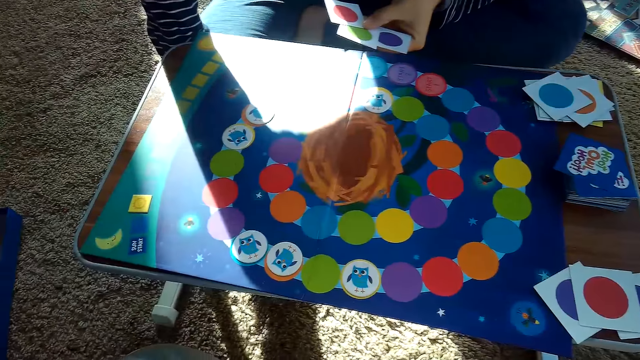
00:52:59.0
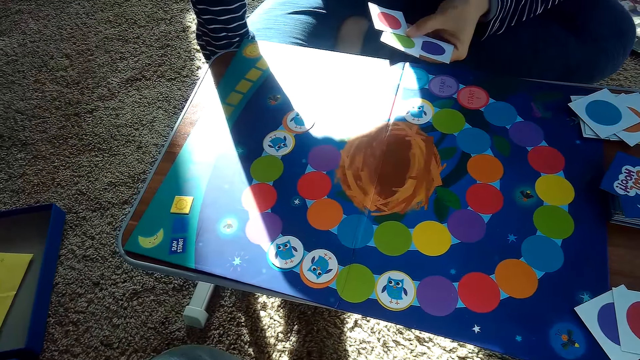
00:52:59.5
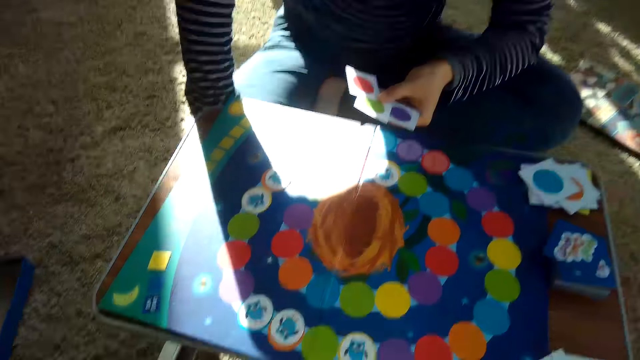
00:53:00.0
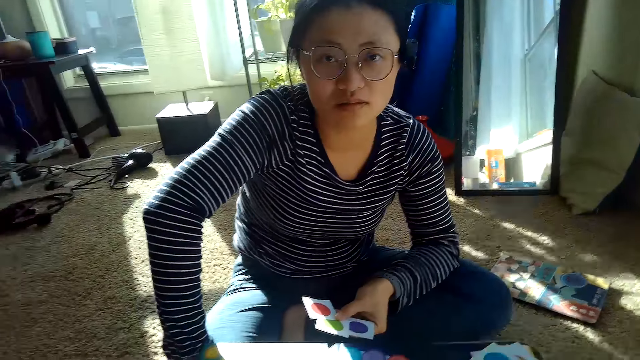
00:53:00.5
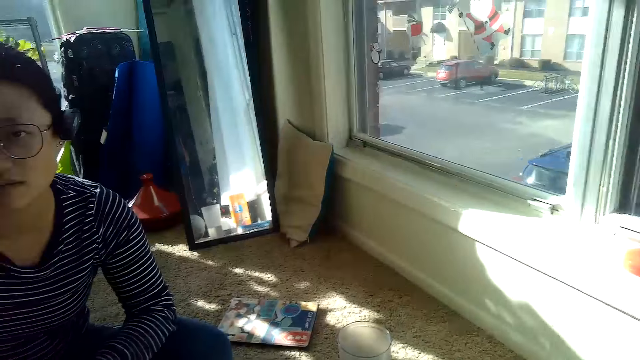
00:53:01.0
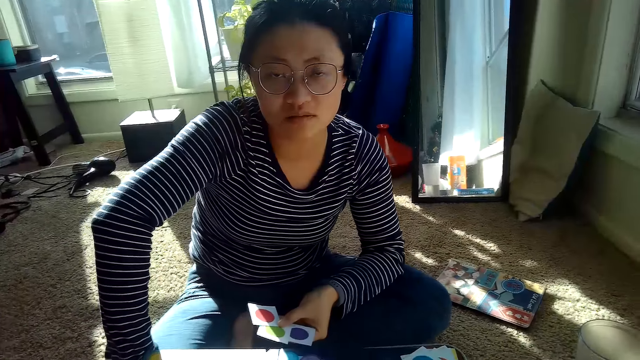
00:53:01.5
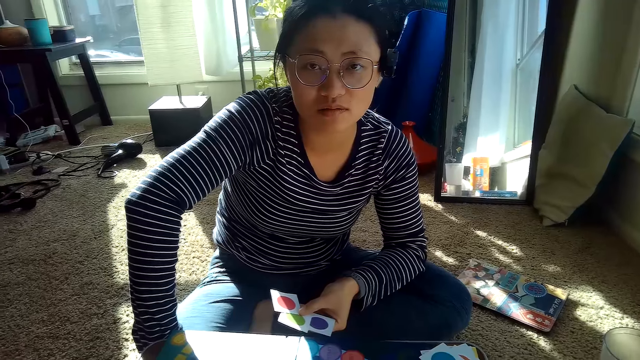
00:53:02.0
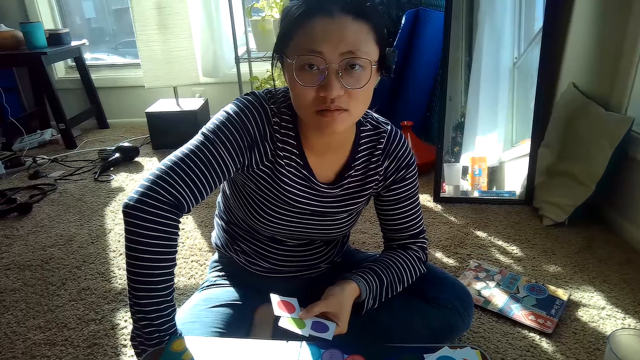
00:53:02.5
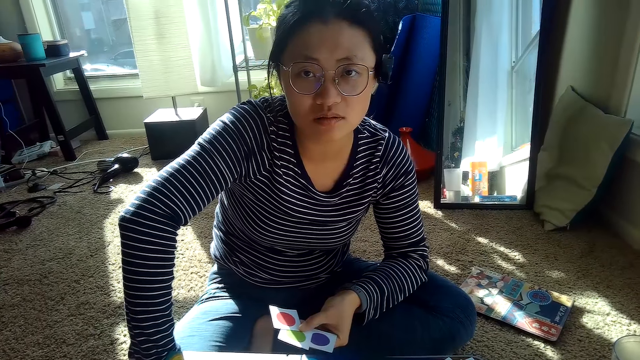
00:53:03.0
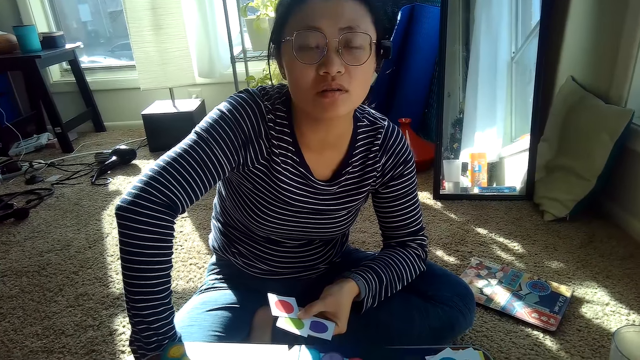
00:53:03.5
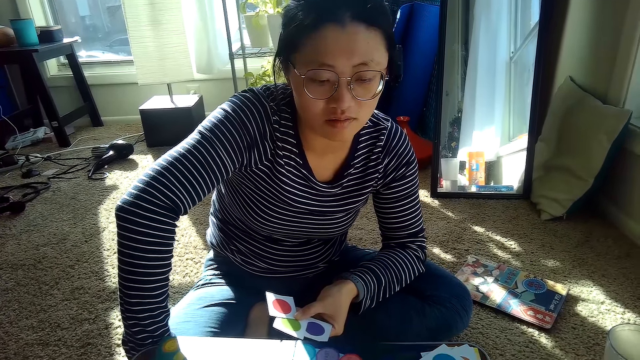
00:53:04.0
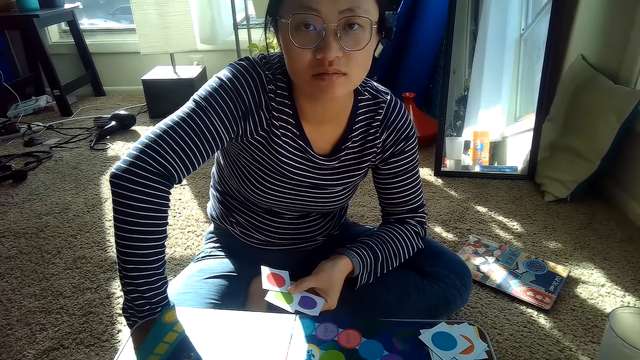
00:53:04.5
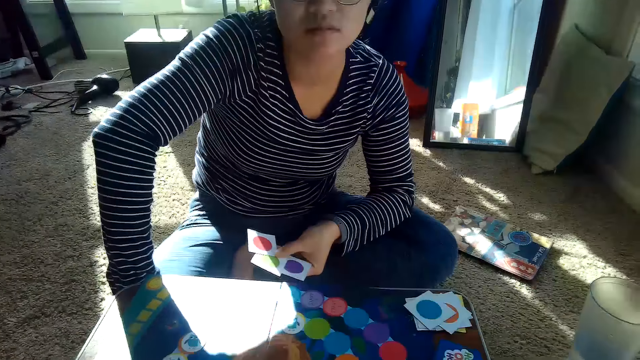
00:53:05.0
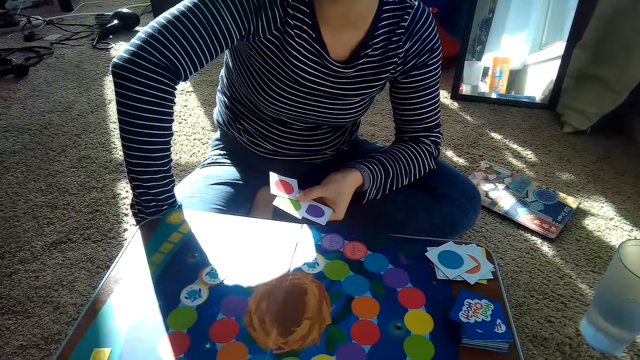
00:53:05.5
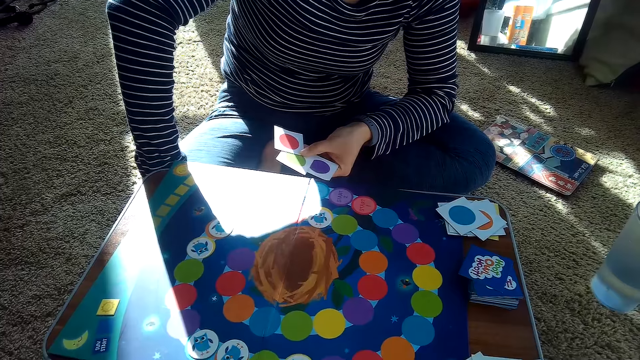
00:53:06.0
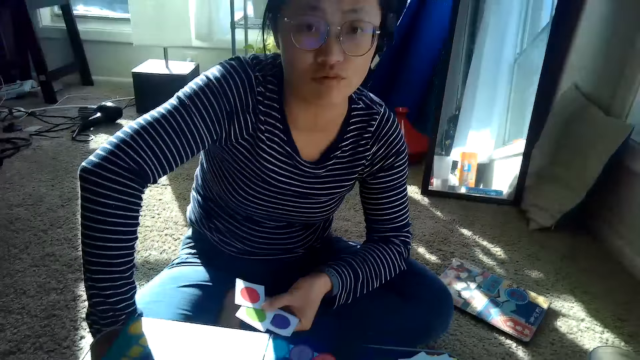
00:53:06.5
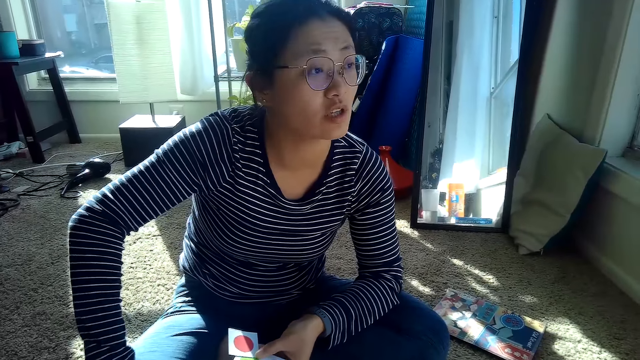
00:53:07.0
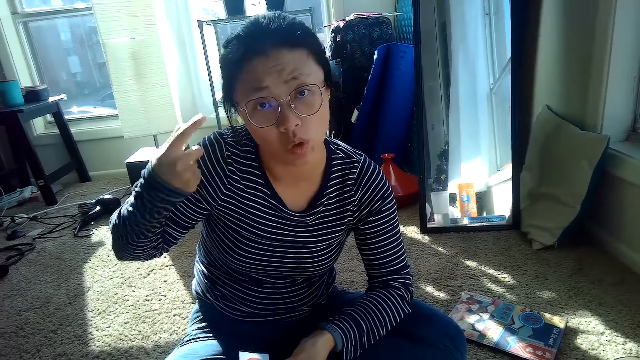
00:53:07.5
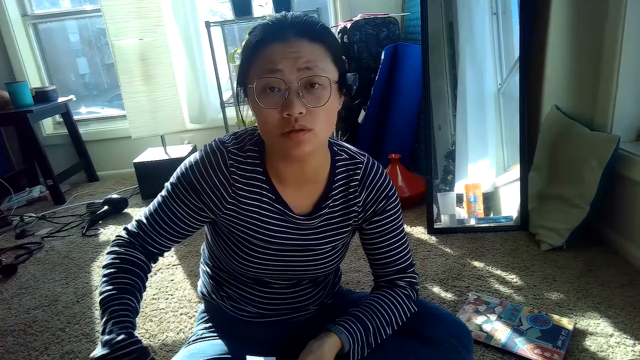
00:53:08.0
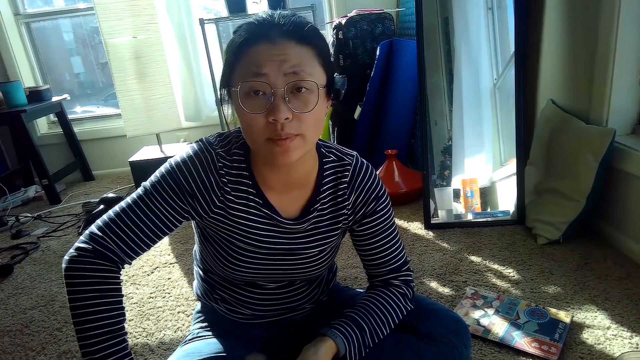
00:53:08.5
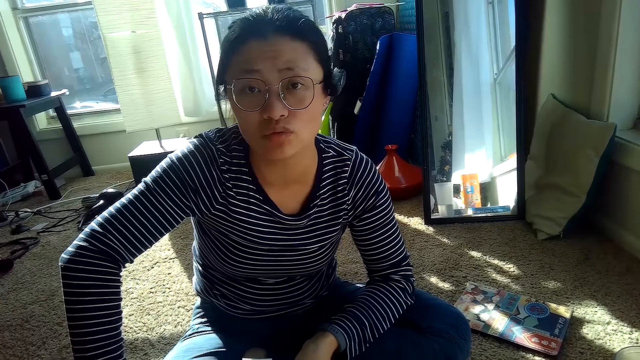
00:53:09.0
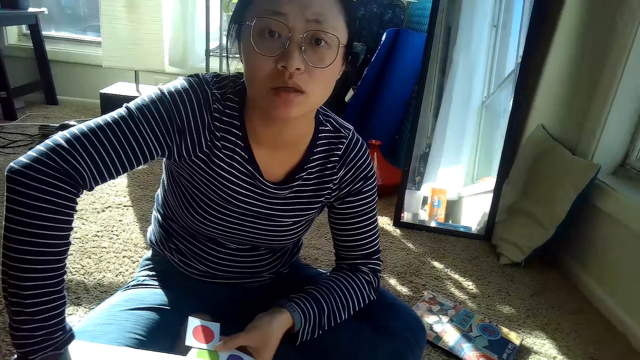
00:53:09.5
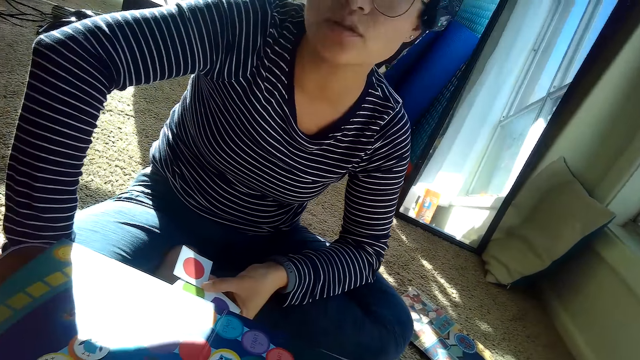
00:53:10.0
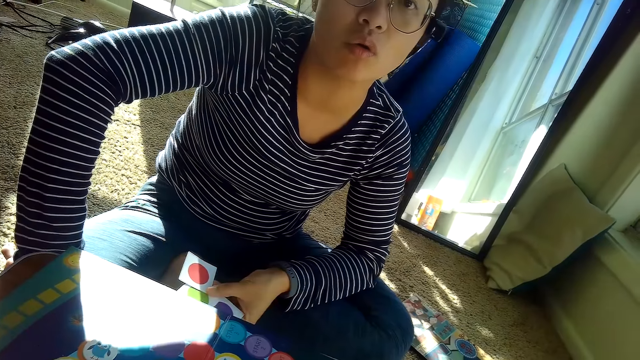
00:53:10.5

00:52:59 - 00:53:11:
A woman moves her hand.

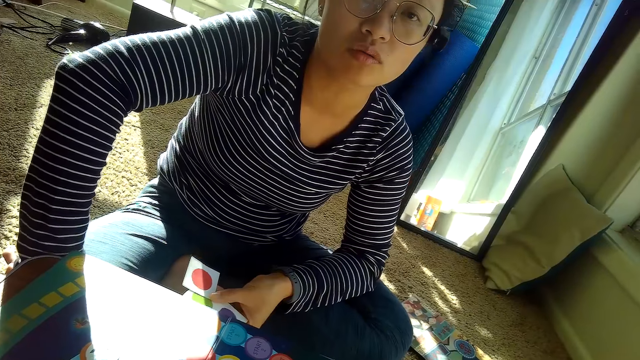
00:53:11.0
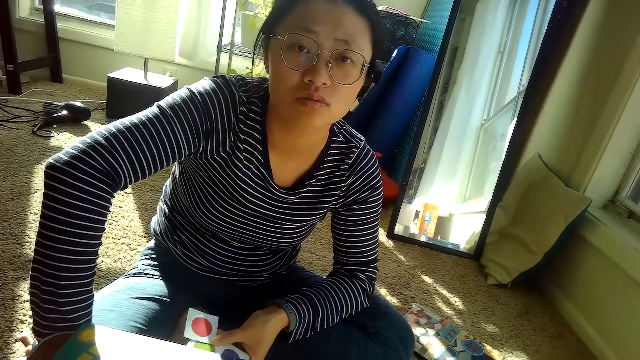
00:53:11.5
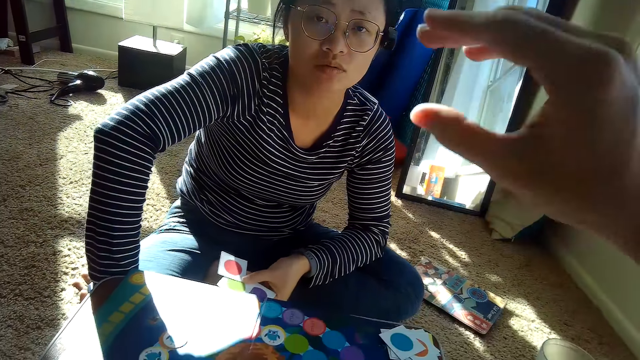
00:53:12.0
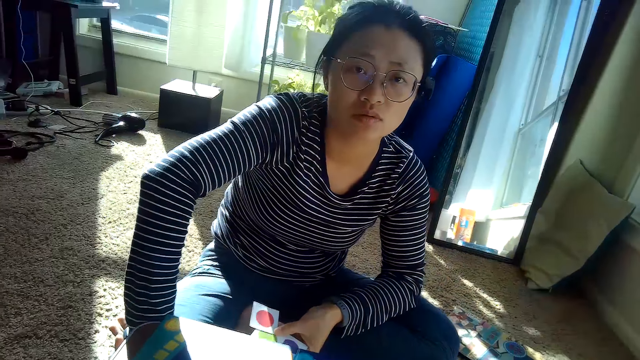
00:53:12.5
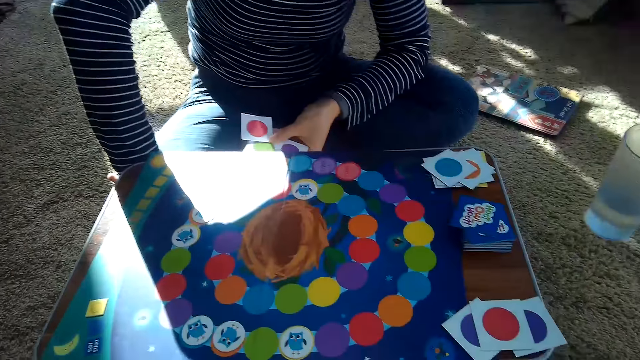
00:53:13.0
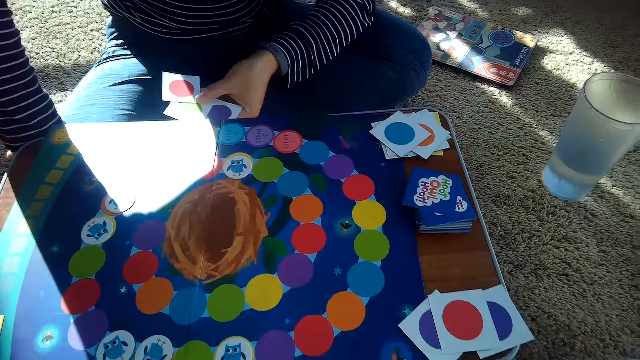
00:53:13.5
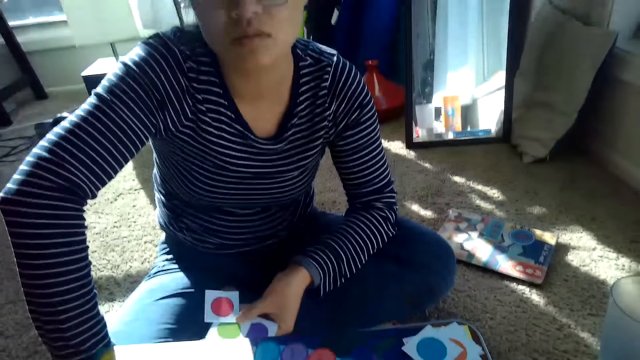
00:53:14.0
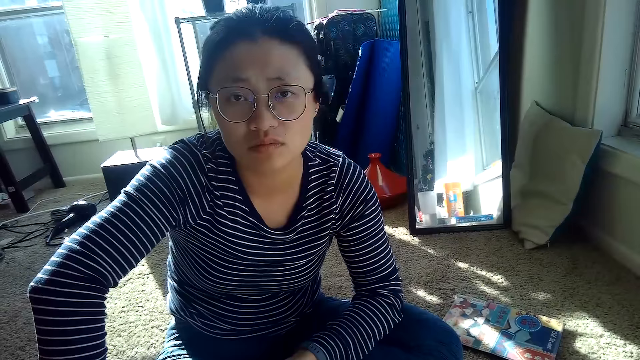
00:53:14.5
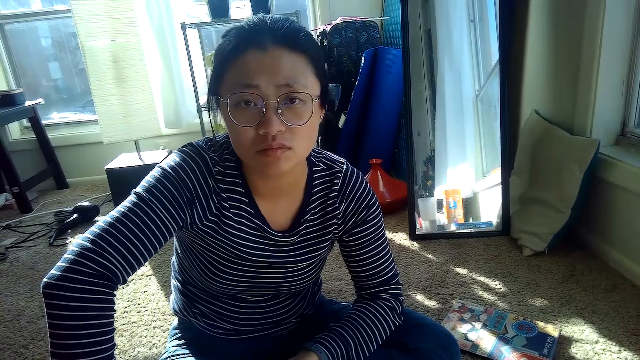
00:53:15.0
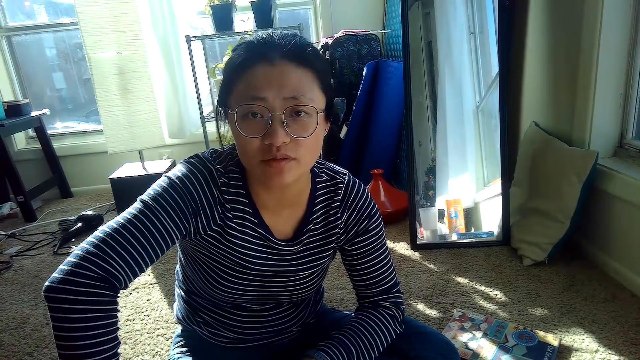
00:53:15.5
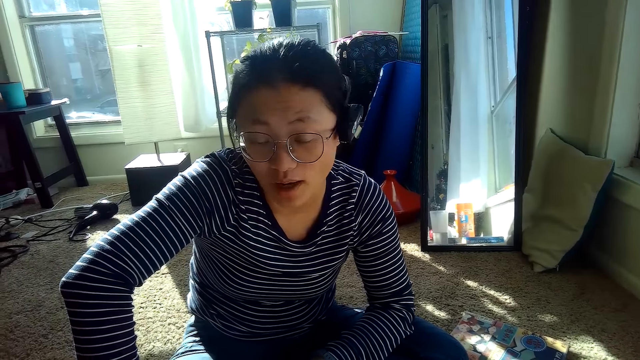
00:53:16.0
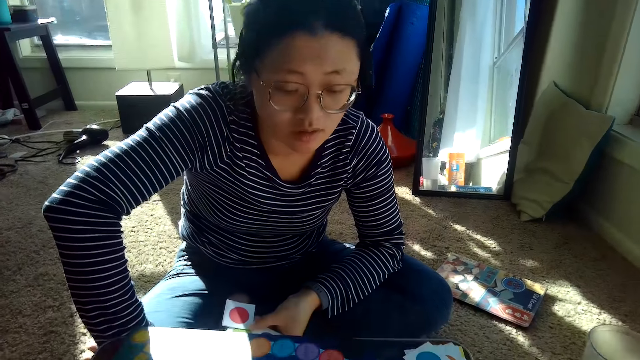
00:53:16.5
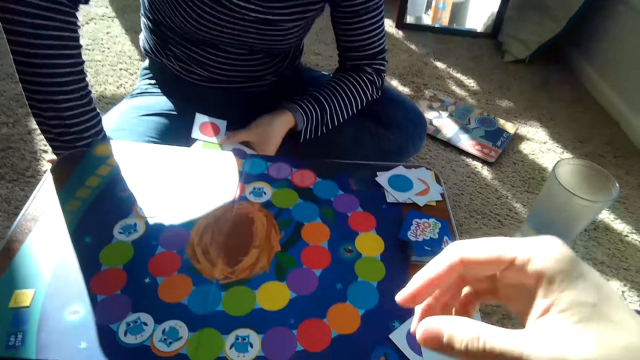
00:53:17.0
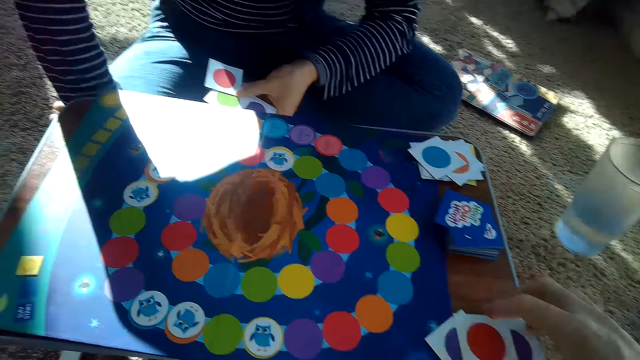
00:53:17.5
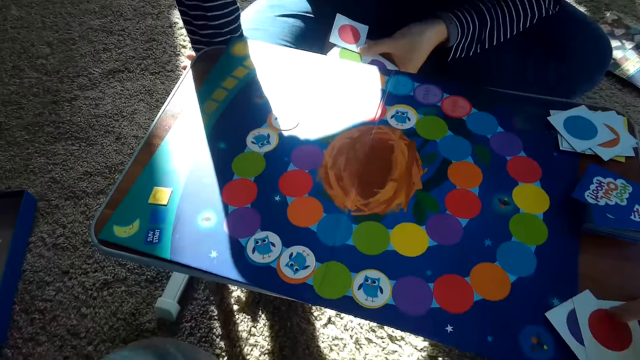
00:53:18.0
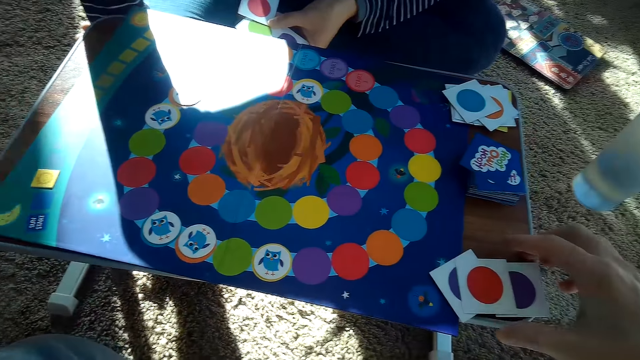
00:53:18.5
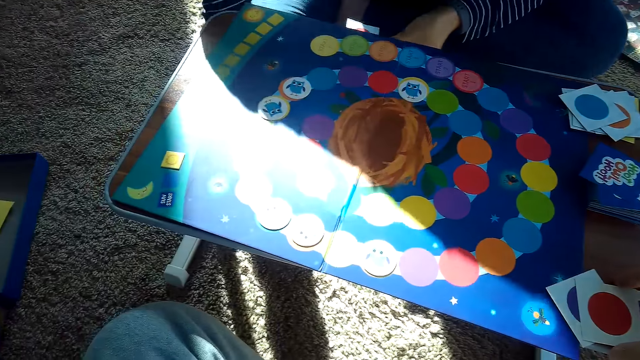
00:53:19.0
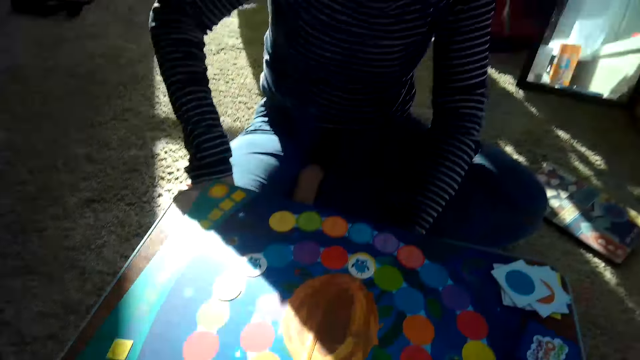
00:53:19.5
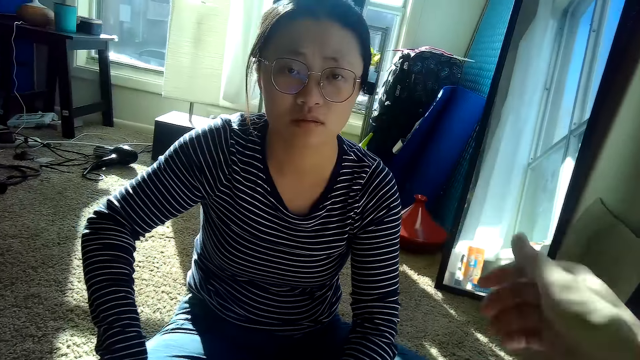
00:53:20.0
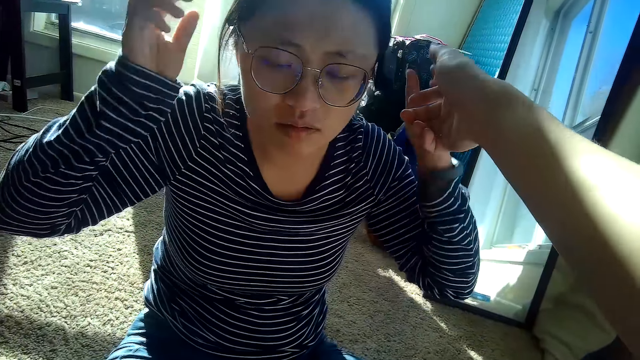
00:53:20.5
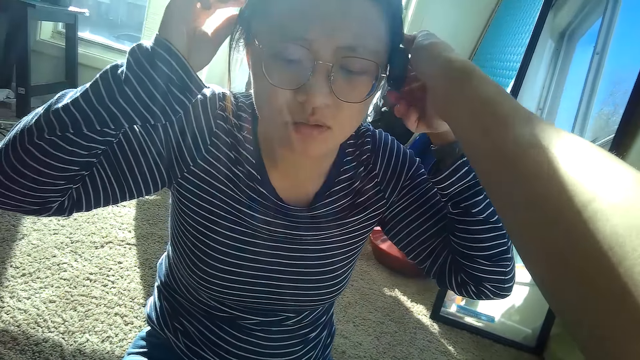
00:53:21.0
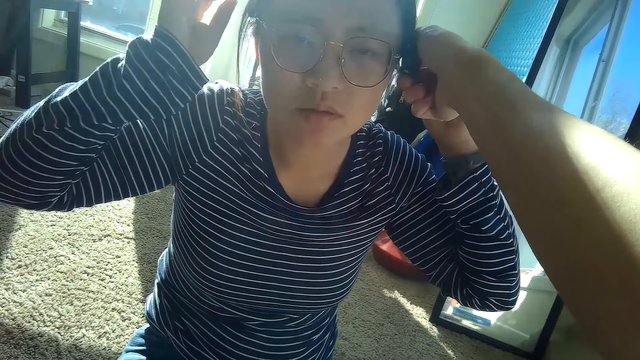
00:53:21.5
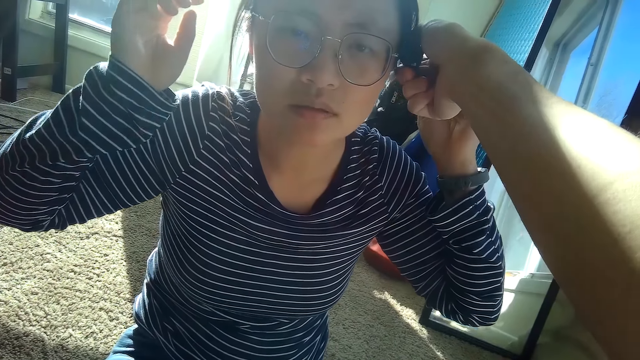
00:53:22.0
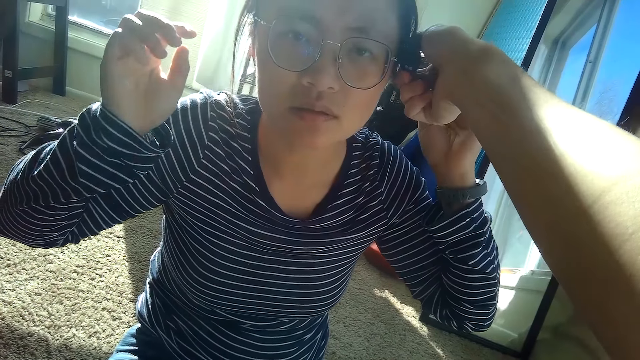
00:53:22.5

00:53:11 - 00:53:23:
The camera wearer moves his hand. He touches the headsets on the partner. The partner raises her hands to her ears. The camera wearer adjusts the earphones of his partner's ear with his right hand. The partner touches the headsets.
